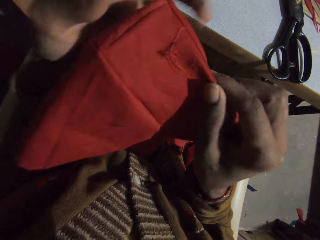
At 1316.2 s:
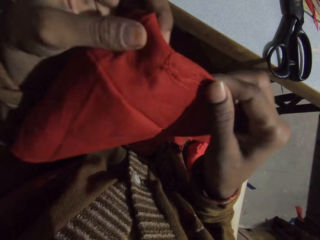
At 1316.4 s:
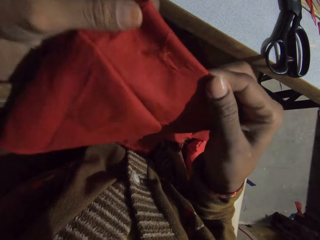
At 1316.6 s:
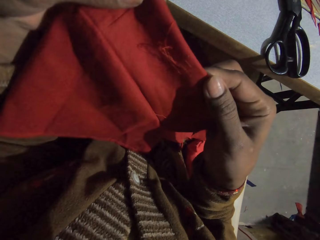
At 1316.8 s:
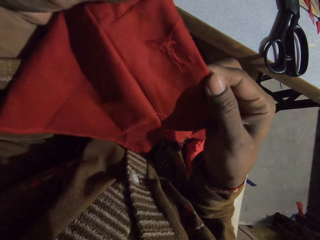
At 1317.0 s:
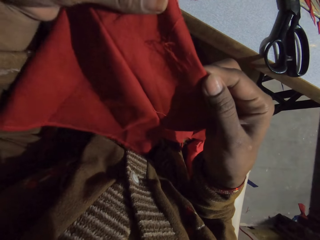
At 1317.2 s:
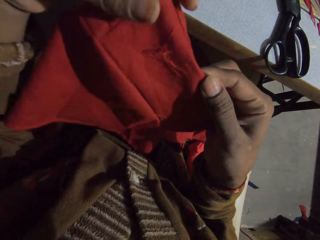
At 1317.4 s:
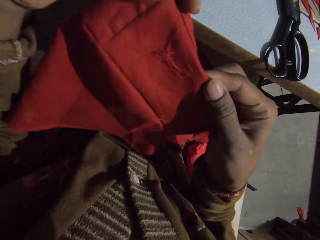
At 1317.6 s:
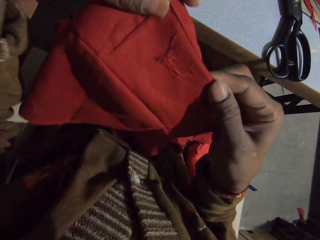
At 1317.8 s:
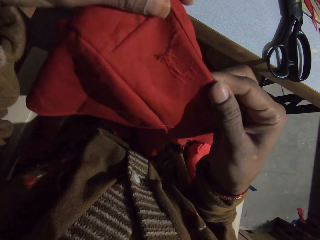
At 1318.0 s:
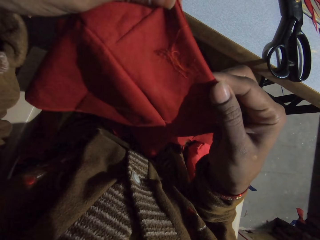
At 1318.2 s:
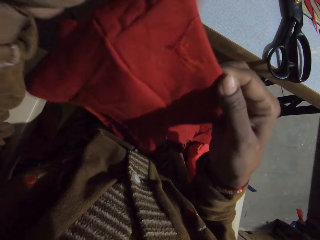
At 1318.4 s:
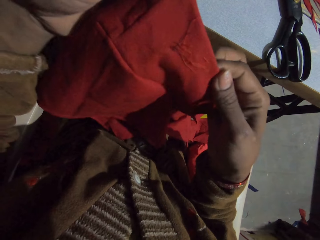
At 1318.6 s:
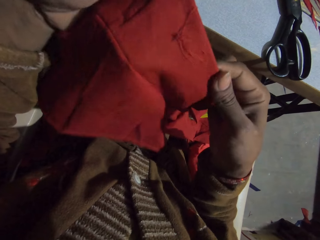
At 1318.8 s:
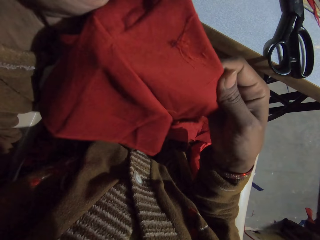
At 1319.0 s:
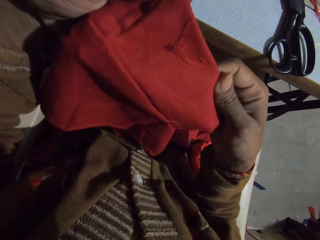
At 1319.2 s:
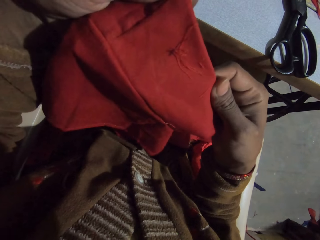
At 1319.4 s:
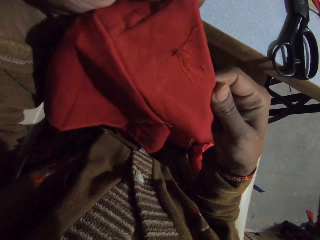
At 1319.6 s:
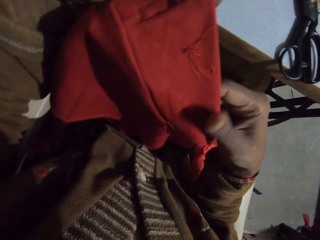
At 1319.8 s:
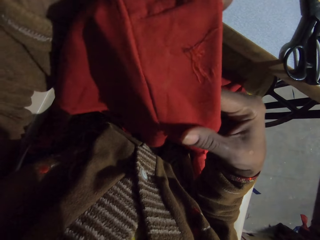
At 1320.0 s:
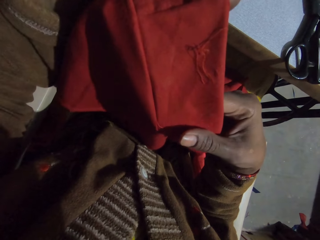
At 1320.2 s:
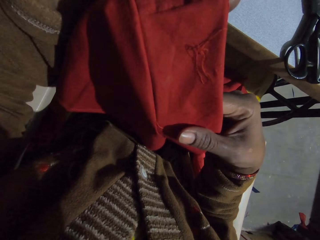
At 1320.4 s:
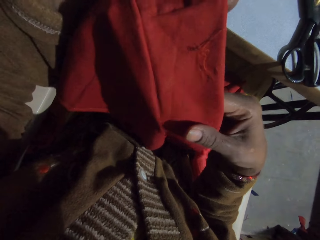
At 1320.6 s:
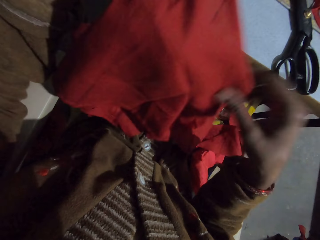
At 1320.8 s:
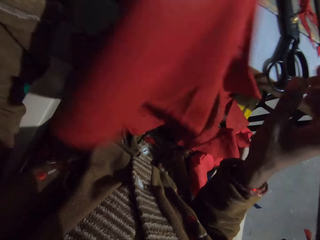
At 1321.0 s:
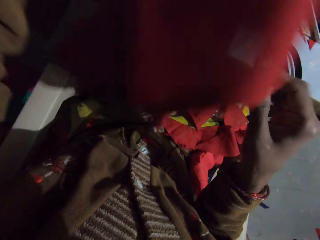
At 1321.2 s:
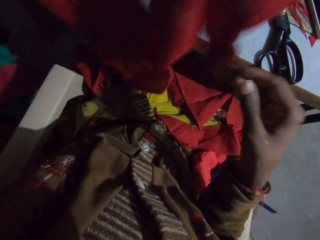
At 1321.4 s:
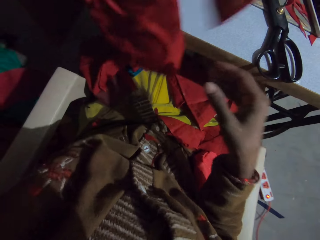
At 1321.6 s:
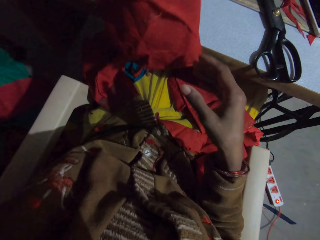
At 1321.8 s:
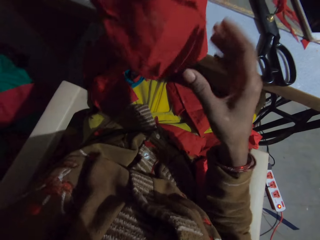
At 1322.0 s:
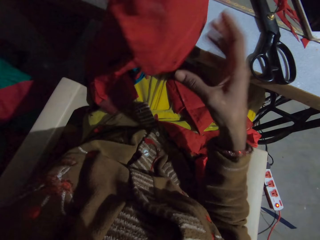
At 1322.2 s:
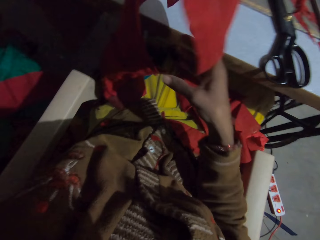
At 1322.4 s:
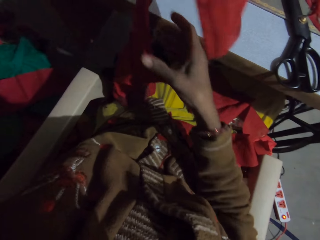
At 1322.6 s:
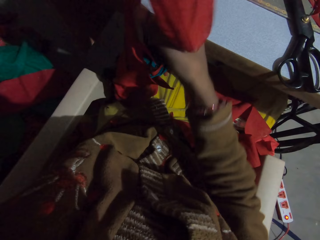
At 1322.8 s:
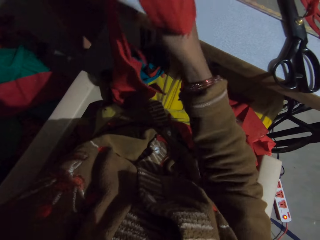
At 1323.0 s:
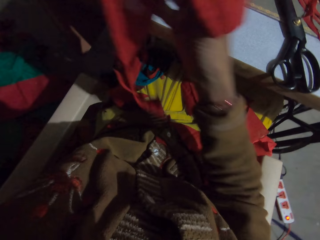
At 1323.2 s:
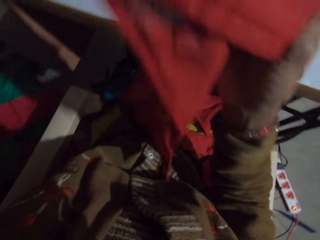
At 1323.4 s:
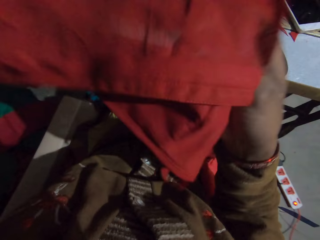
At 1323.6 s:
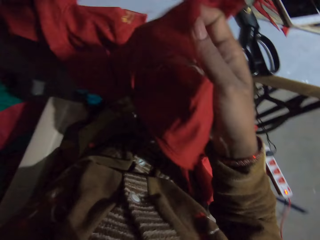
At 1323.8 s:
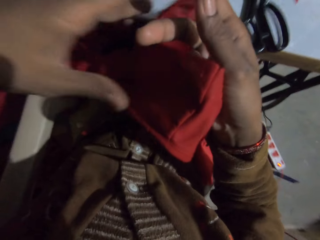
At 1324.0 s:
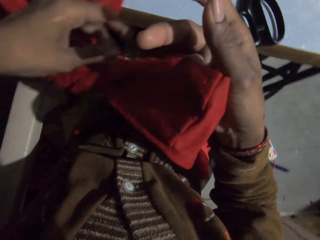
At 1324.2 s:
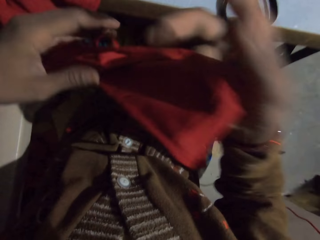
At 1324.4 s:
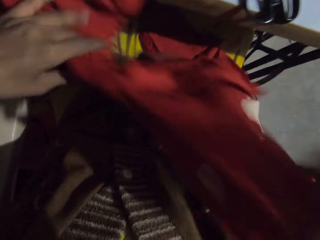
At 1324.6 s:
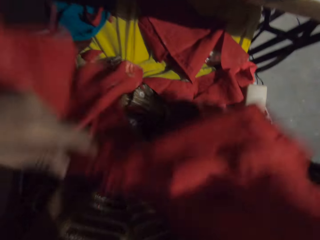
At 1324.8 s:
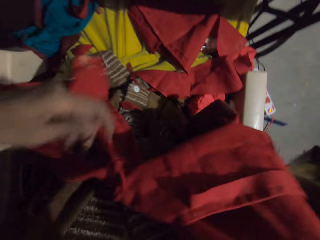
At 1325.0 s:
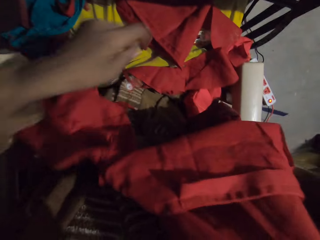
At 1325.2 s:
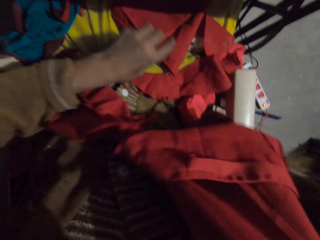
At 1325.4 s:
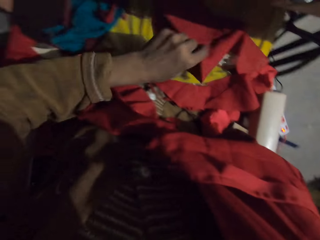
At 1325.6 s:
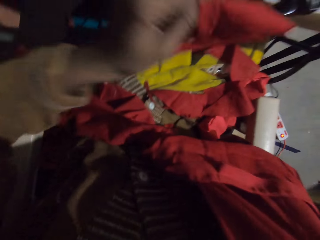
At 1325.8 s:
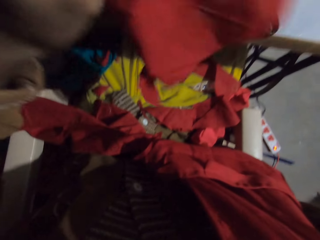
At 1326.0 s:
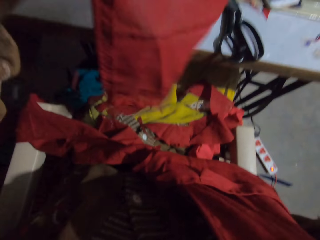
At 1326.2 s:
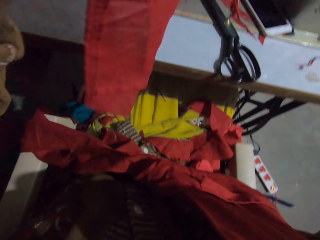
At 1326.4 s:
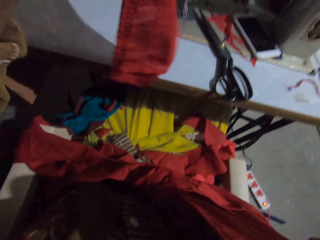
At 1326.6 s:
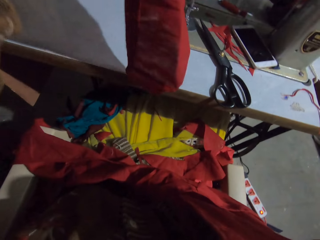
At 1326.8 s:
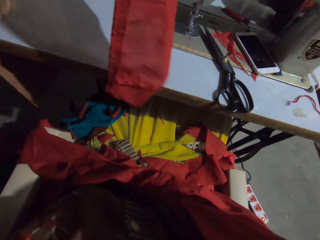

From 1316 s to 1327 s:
The camera wearer holds the piece of cloth with his hands. He turns the piece of cloth with his hands. He picks up the piece of cloth on his thigh.

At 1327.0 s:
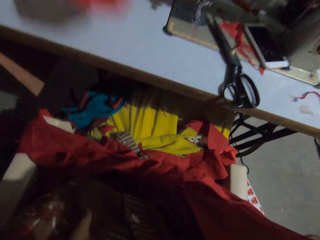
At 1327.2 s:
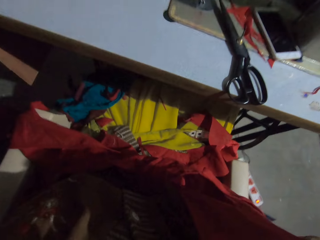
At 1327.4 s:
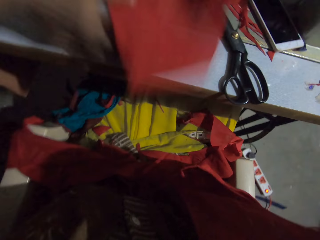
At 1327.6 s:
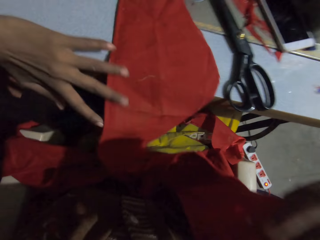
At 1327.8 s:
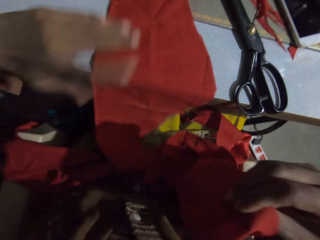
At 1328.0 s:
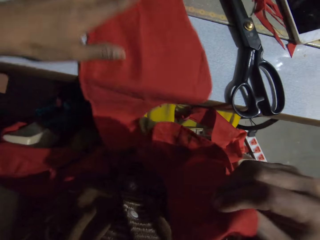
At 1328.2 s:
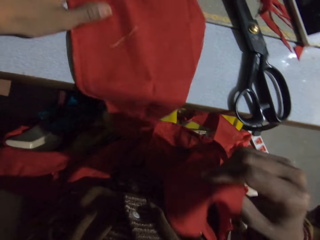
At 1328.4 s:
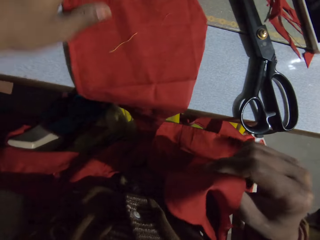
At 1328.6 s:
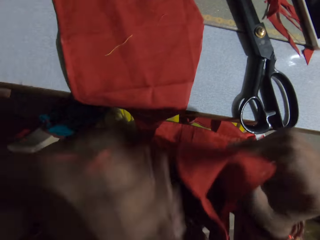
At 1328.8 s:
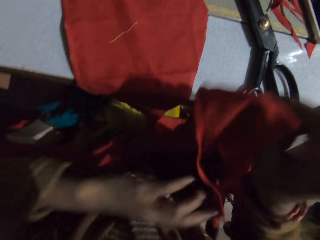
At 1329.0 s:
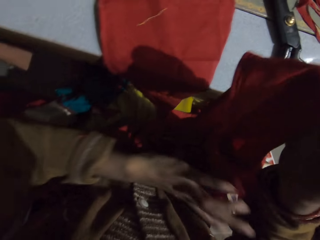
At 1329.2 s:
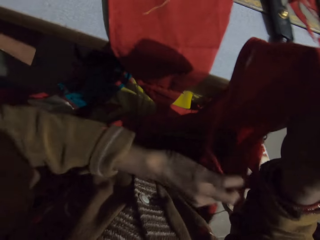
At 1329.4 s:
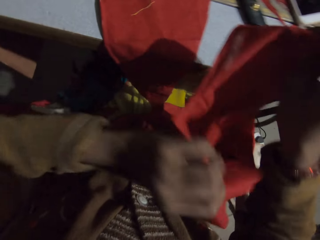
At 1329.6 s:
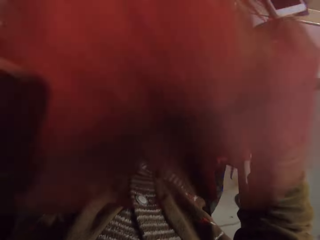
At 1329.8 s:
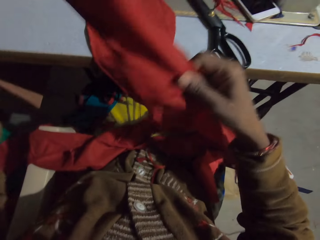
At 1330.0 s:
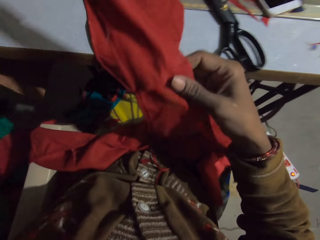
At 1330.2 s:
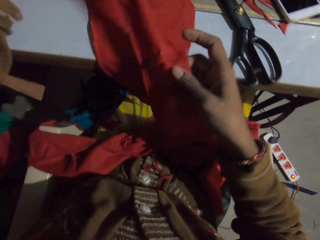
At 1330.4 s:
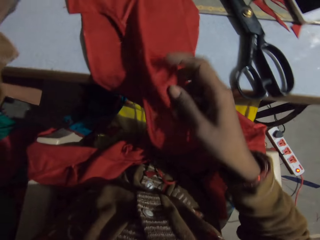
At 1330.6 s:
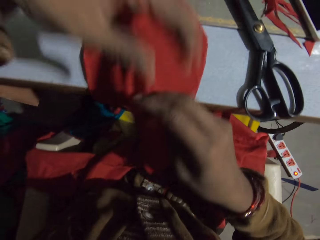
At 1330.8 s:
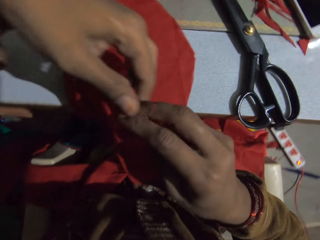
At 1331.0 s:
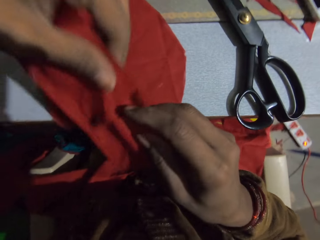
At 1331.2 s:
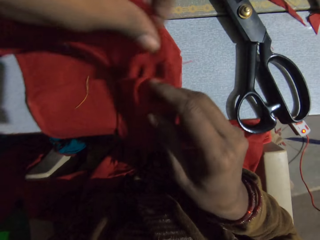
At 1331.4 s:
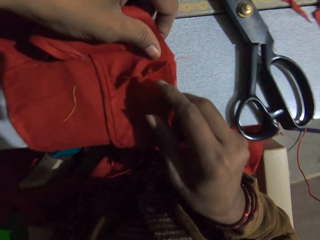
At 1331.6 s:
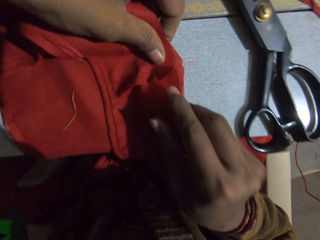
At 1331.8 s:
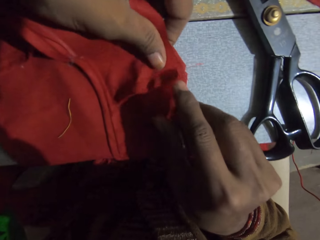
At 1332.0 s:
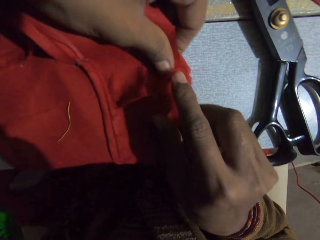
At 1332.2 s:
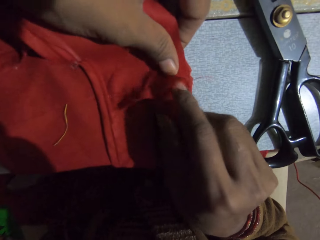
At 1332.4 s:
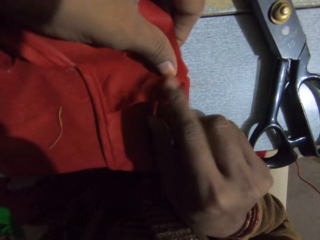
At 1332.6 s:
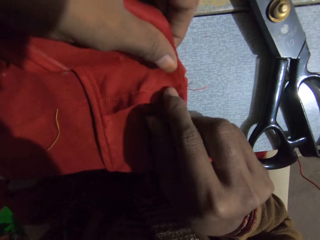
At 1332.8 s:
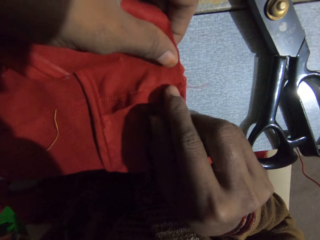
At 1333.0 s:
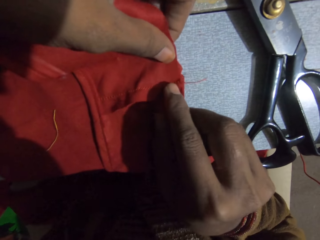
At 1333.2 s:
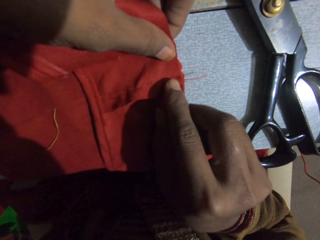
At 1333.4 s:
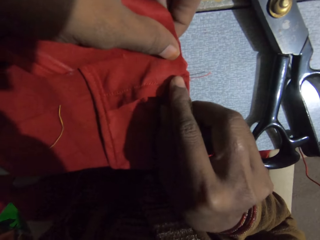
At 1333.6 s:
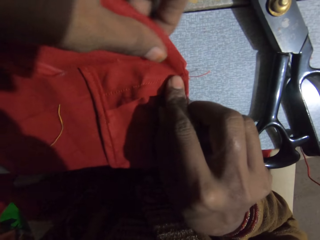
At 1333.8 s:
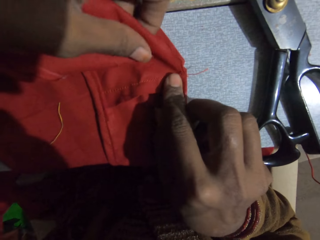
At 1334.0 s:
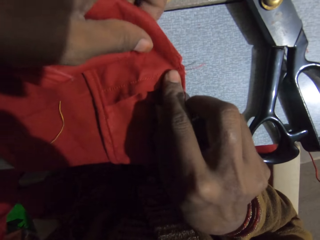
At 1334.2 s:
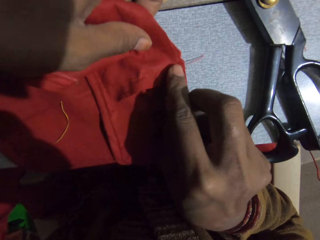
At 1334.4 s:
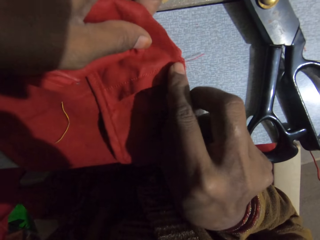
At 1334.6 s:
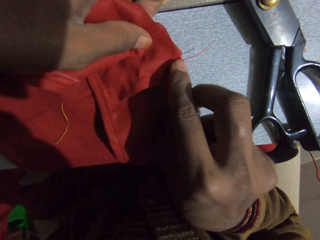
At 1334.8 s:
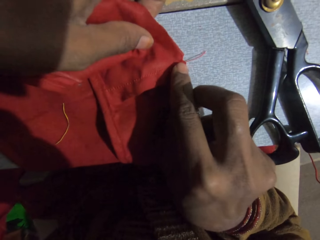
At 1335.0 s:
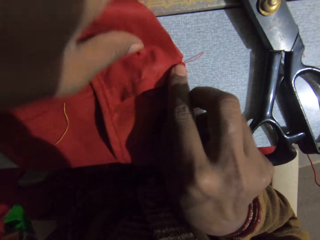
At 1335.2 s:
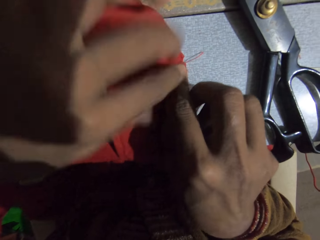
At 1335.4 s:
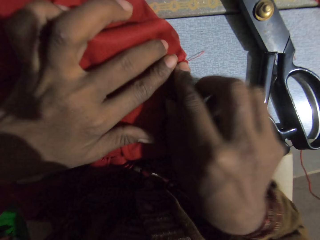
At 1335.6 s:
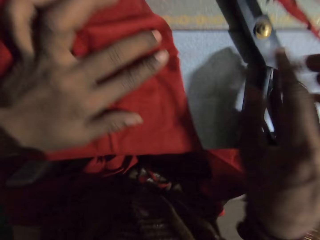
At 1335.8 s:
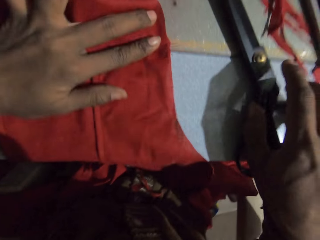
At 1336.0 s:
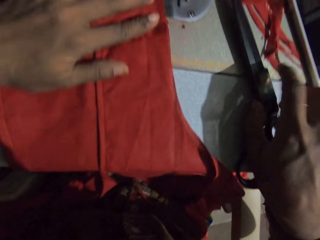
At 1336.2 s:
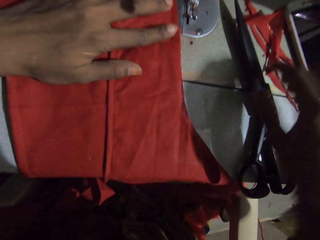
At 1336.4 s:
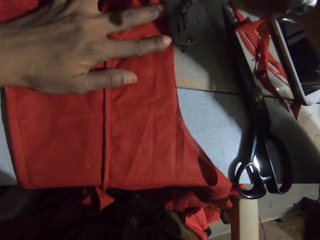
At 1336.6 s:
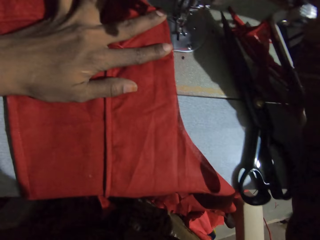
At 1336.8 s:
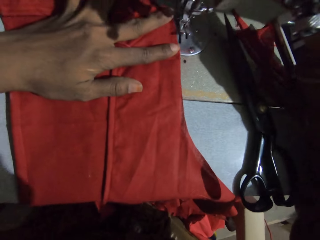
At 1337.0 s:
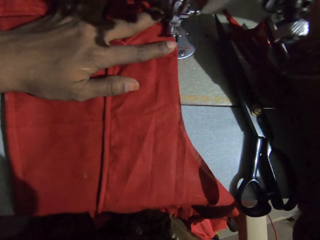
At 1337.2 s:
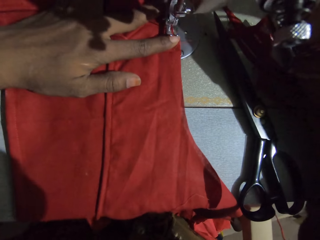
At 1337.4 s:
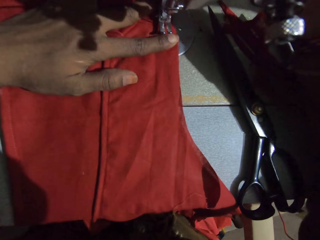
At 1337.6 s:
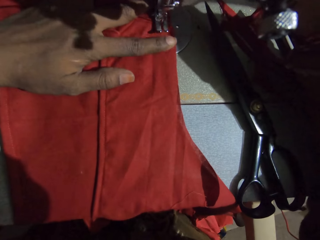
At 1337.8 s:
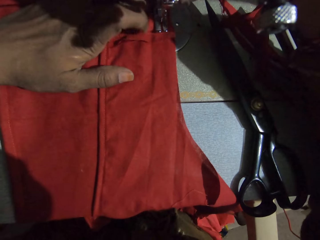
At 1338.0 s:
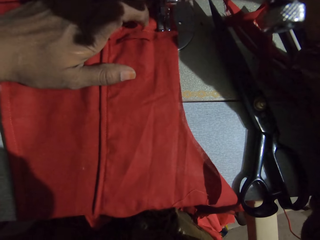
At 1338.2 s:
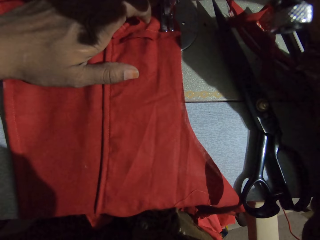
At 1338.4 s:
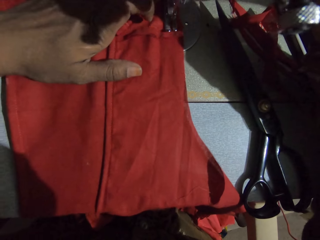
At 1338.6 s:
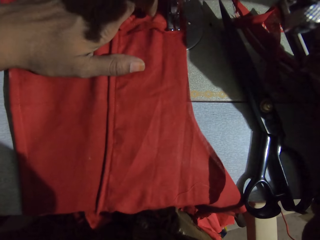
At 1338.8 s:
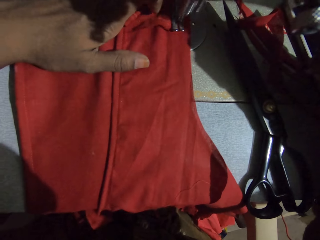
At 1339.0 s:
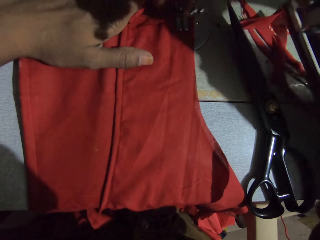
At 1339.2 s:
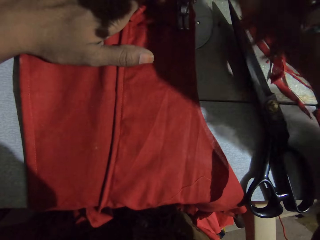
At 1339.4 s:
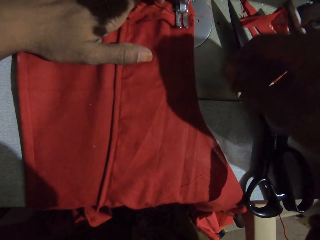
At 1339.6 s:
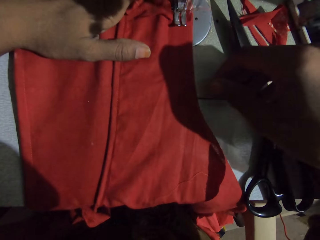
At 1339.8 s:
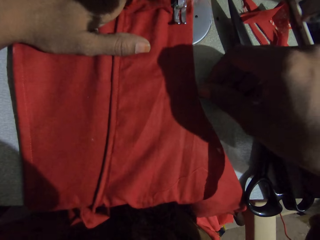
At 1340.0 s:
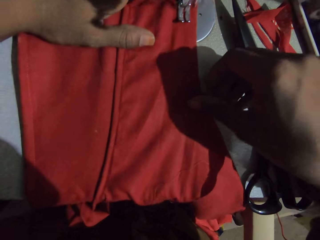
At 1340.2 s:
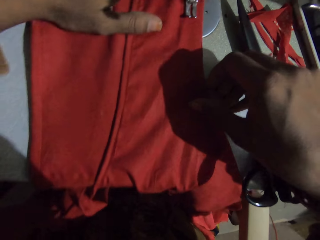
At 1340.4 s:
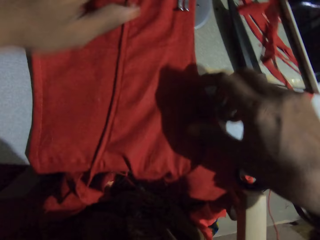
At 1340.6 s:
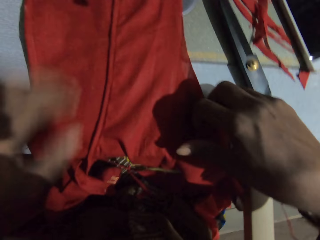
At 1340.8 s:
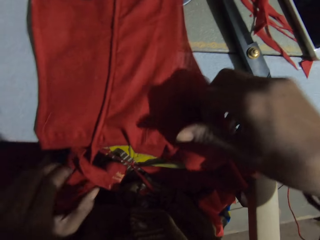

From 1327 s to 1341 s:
The camera wearer puts the piece of cloth or fabric on the sewing machine. He moves the fabric and turns the fabric. He puts the piece of cloth on top of the piece of cloth. He adjusts the fabric on the sewing machine. He sews the piece of cloth with the sewing machine.
